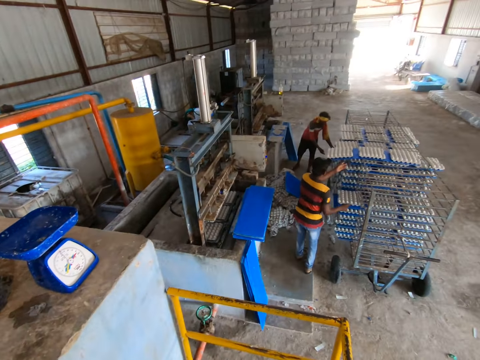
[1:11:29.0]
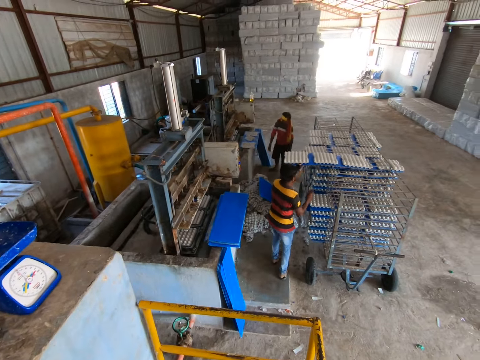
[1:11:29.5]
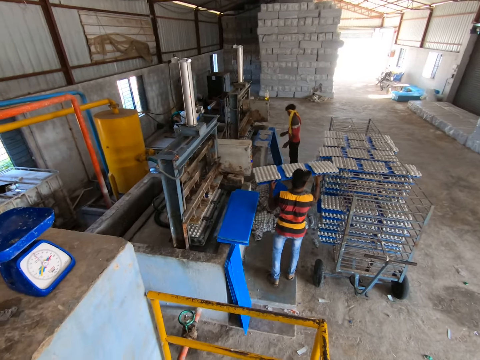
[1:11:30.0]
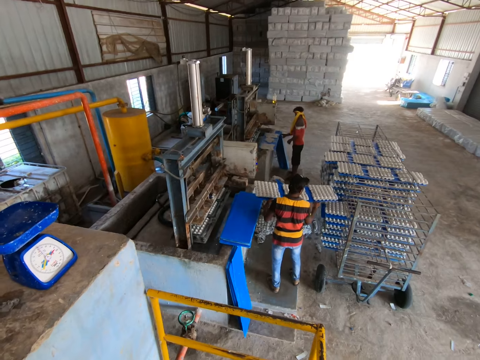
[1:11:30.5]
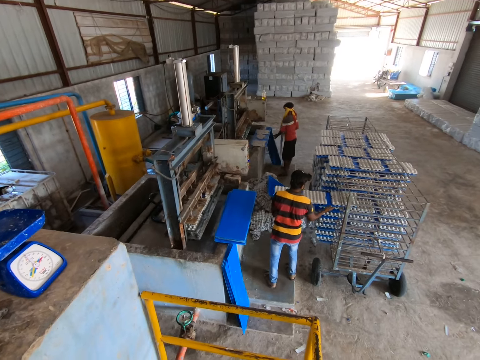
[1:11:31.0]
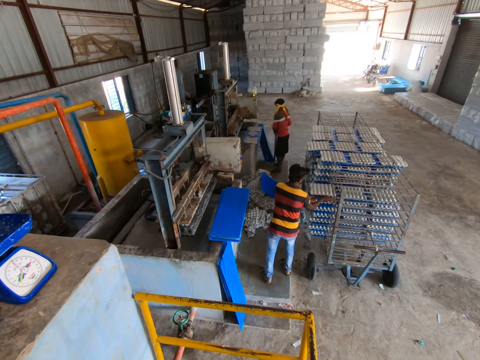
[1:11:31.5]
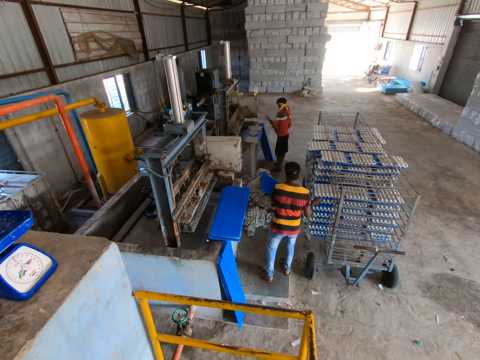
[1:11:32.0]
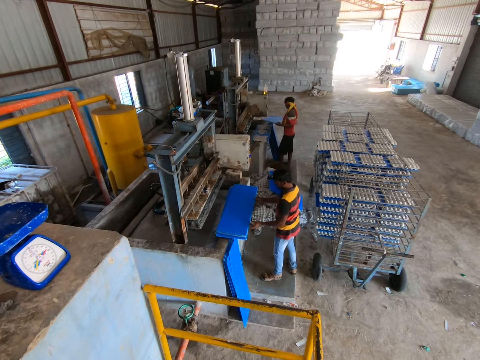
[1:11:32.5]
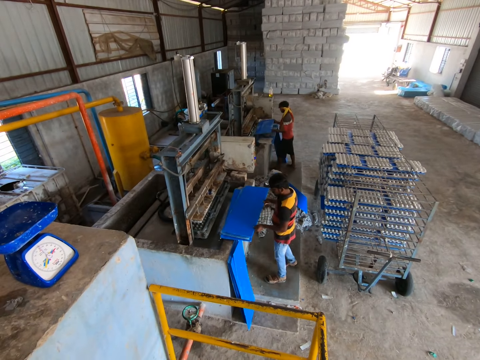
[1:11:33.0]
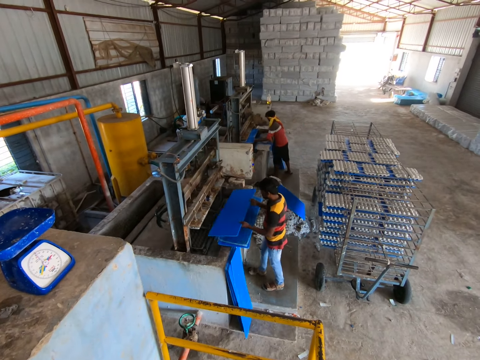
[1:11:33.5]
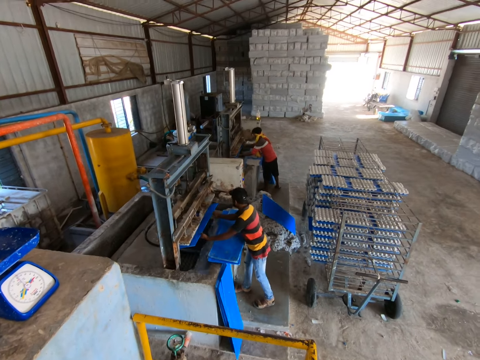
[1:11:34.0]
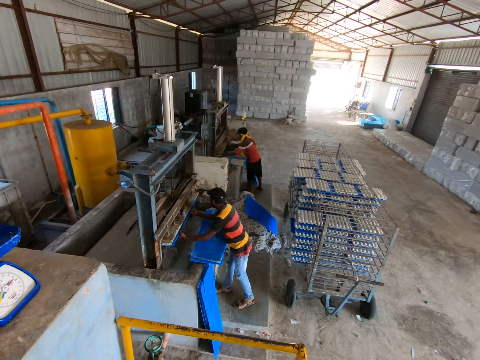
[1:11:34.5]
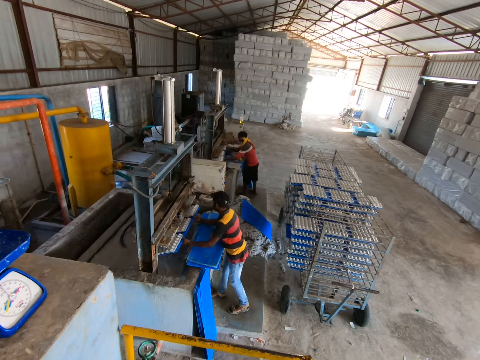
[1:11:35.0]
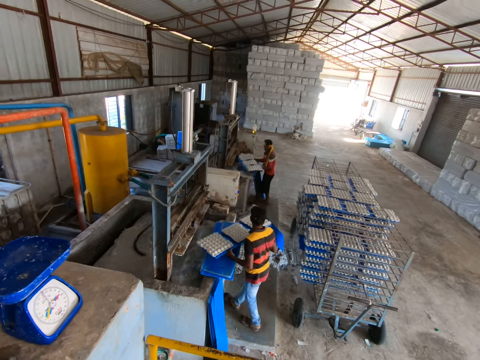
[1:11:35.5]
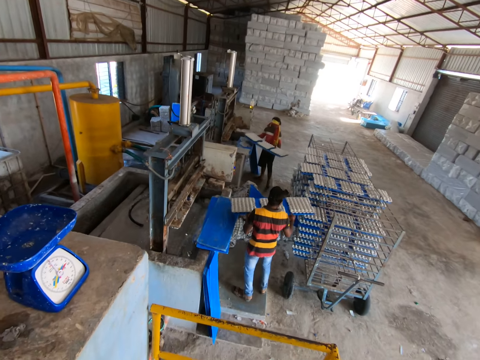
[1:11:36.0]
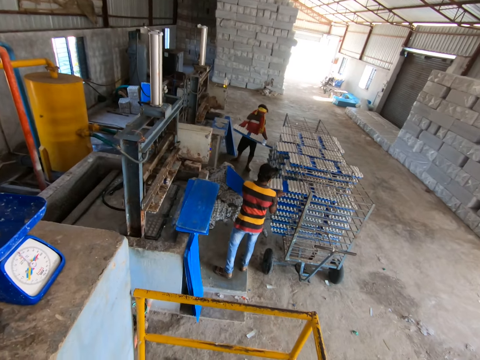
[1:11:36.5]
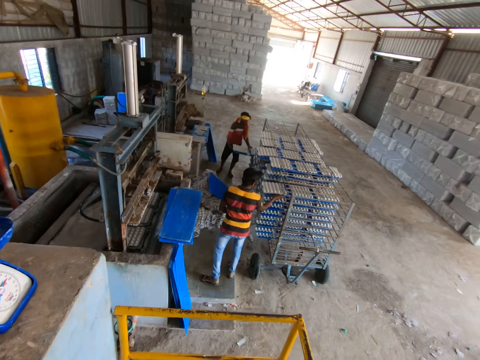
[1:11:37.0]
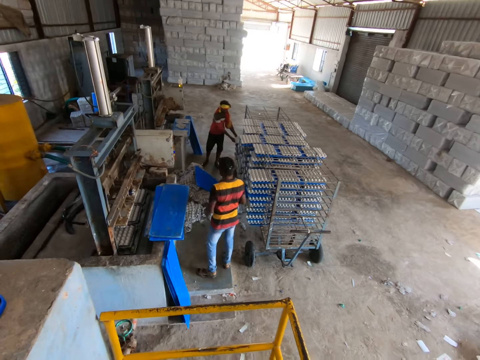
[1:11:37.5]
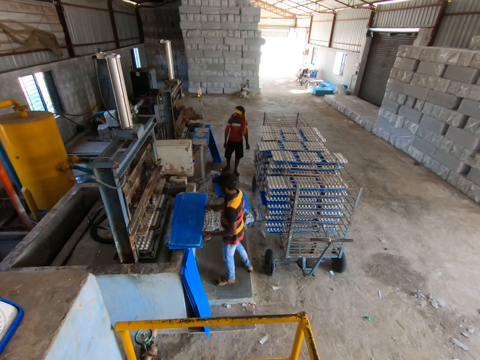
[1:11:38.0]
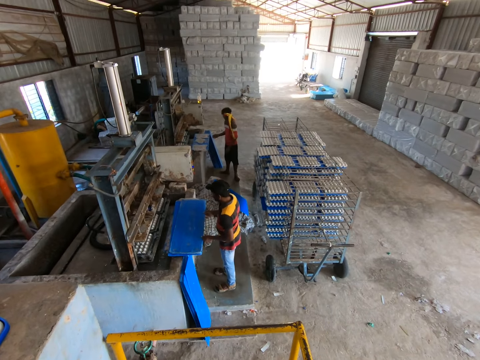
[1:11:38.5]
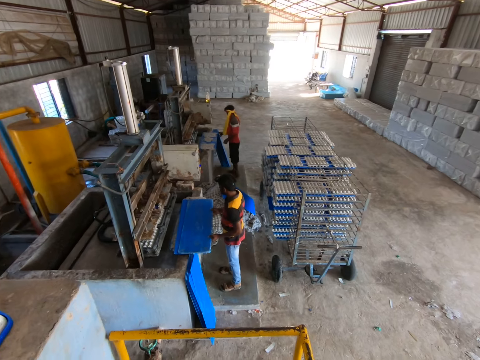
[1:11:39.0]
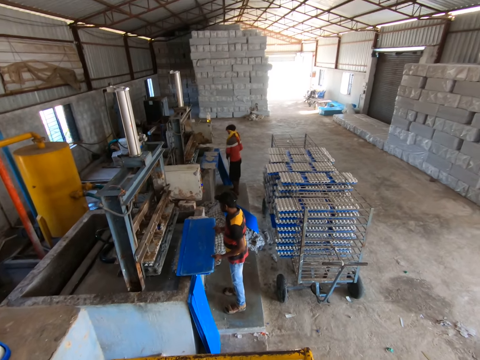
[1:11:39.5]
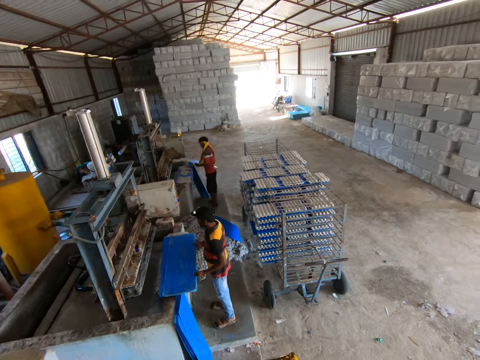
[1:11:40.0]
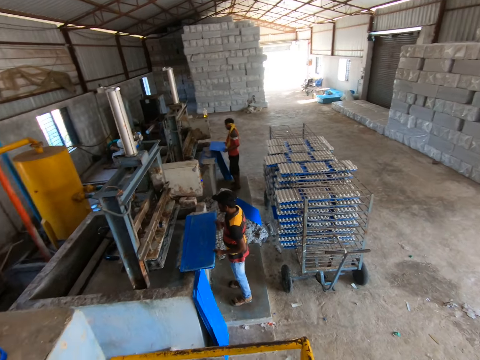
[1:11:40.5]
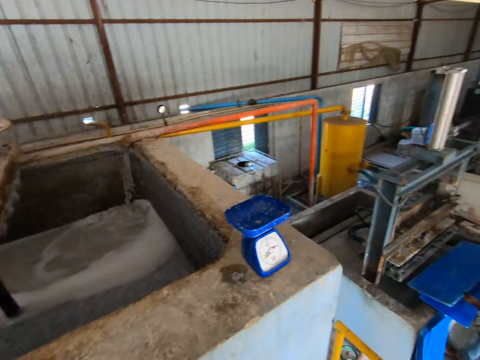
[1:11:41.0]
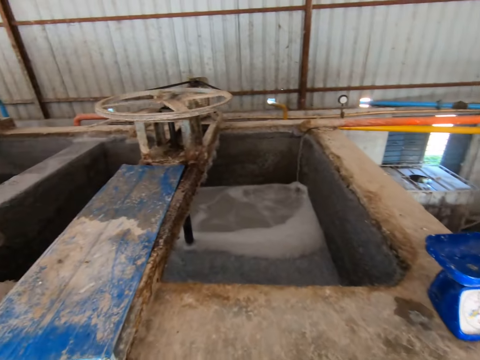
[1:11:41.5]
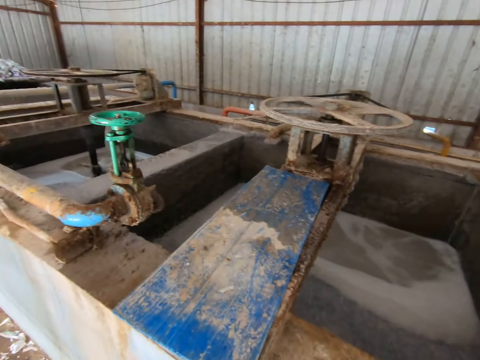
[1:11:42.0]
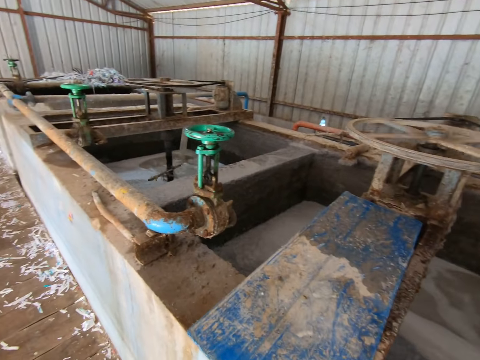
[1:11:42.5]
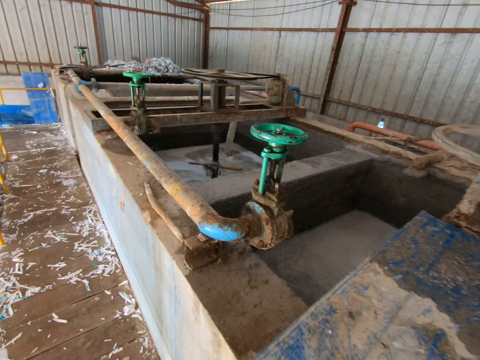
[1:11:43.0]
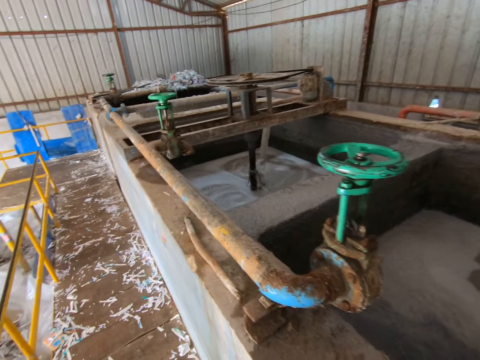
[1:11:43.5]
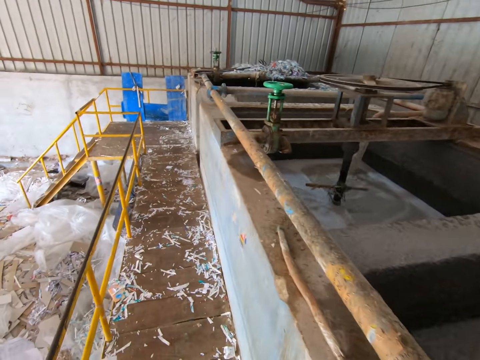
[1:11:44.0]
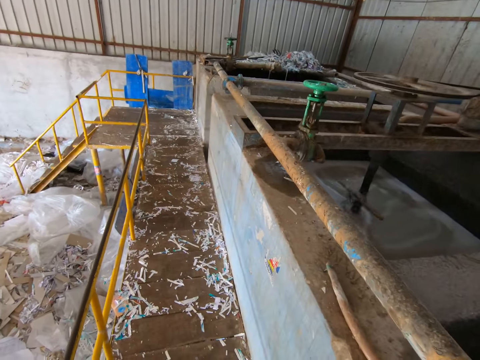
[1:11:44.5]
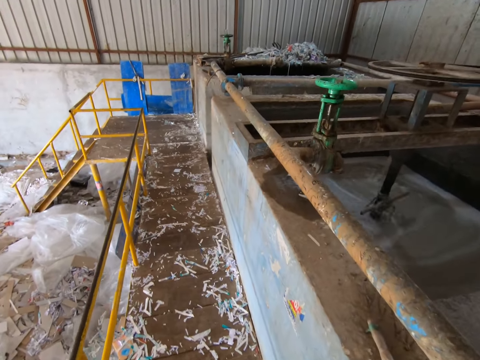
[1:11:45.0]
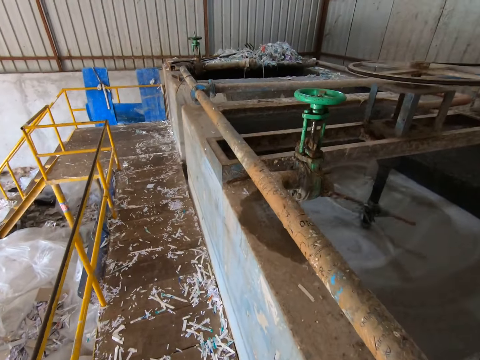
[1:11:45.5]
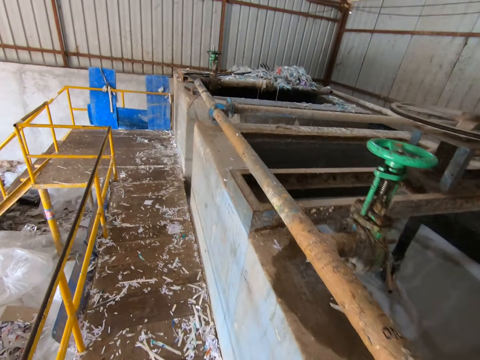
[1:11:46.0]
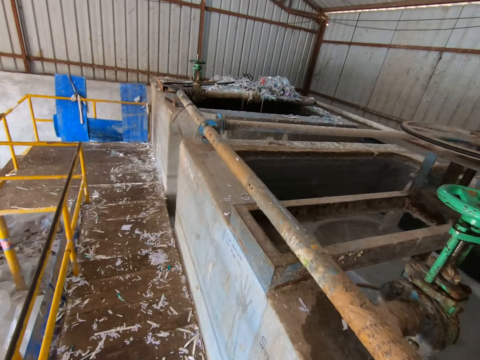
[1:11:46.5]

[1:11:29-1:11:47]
A man removes the plastic tray of egg trays from the tray rack with both hands and carries the plastic tray with both hands. Another man picks up a plastic tray from the floor with both hands. The first man places the plastic tray of egg trays in the tray rack with his hands. The camera wearer looks around. The first man removes a plastic tray from the plastic trays on the fence with his hands. The other man collects egg trays from the egg tray forming machine with the plastic tray in his hands. The first man collects egg trays from the egg tray forming machine with the plastic tray in his hands. The first man removes the plastic tray of egg trays from the egg tray forming machine with both hands. The other man removes the plastic tray of egg trays from the egg tray forming machine with both hands. The first man places the plastic tray in the tray rack with his hands. The other man places the plastic tray of egg trays in the tray rack with his hands. The first man removes a plastic tray from the plastic trays on the fence with his hands. The other man picks up the plastic tray from the floor with both hands. The camera wearer walks.

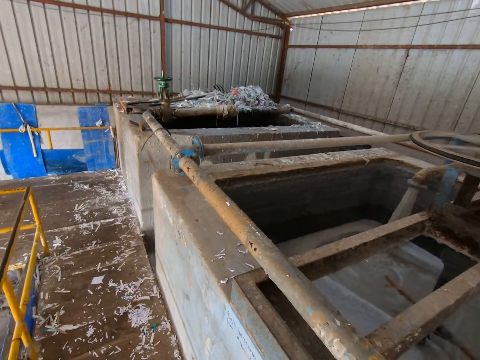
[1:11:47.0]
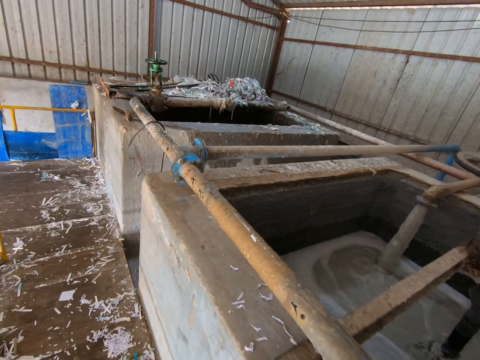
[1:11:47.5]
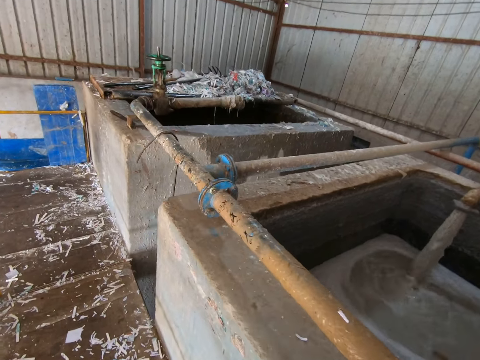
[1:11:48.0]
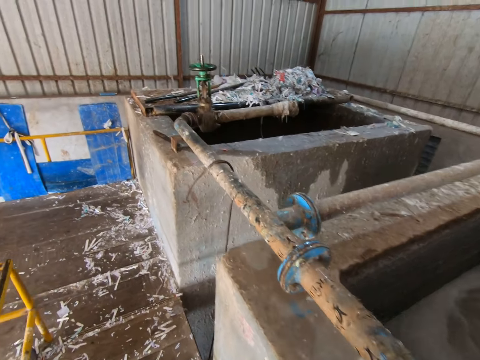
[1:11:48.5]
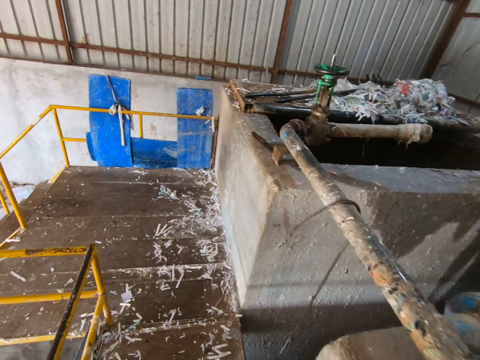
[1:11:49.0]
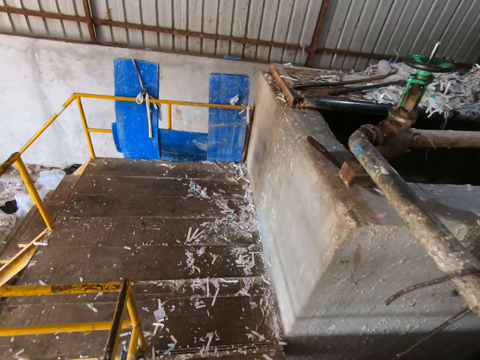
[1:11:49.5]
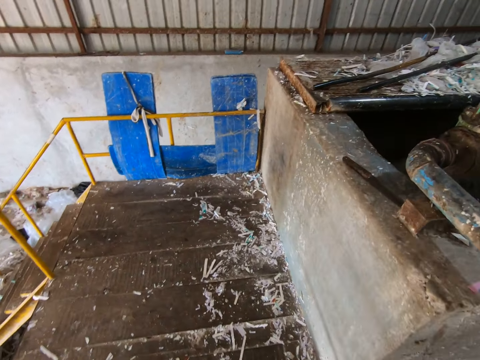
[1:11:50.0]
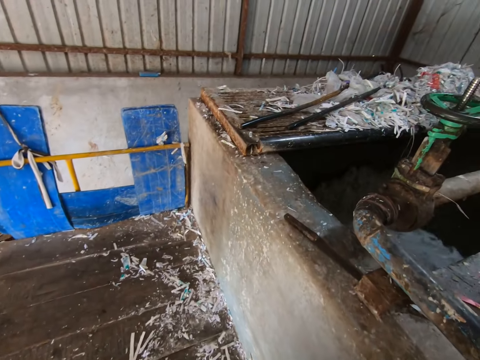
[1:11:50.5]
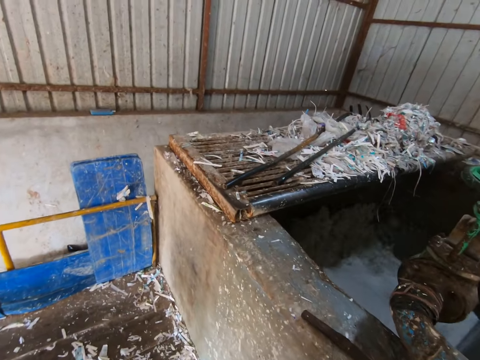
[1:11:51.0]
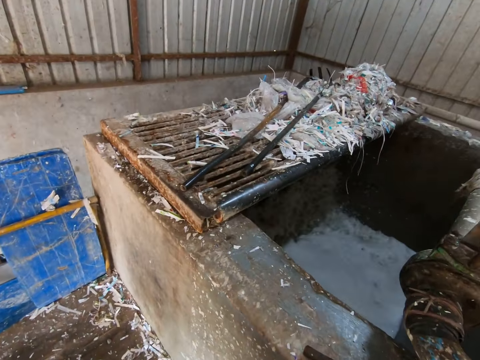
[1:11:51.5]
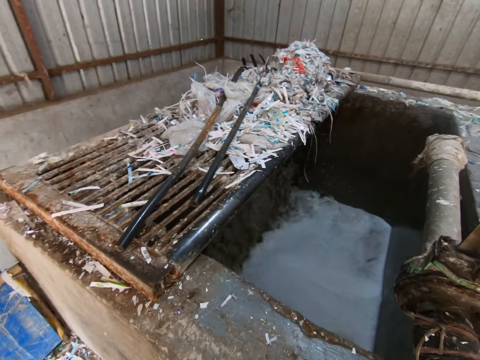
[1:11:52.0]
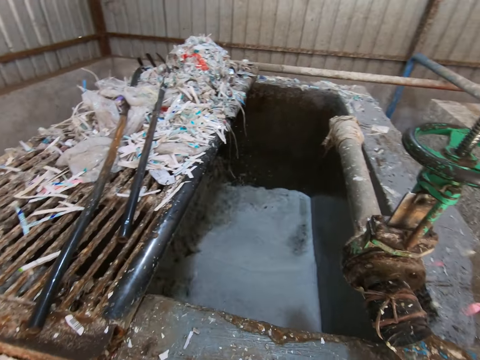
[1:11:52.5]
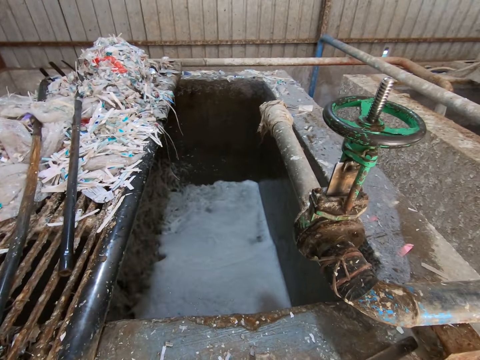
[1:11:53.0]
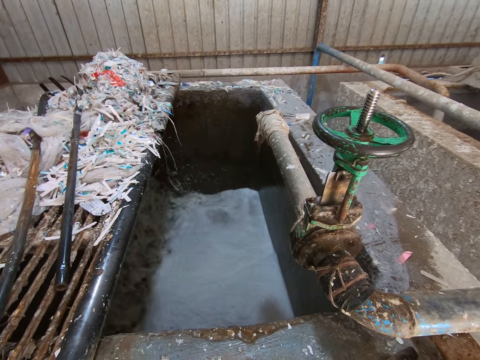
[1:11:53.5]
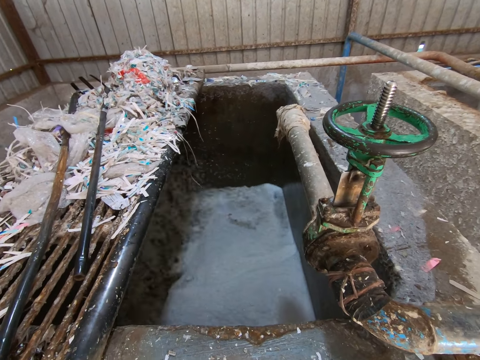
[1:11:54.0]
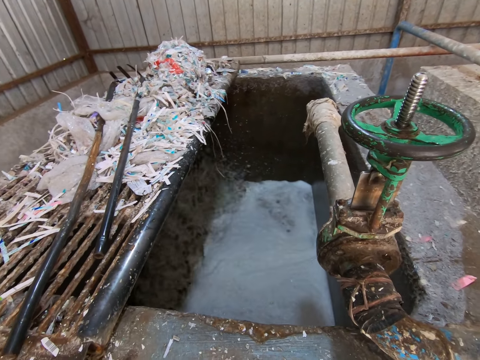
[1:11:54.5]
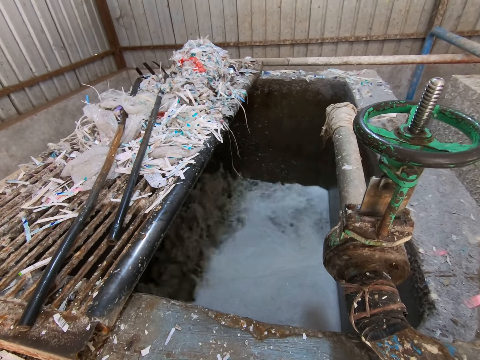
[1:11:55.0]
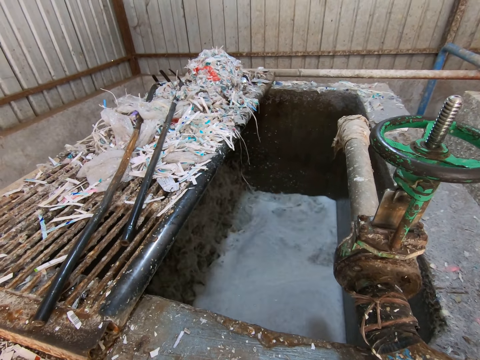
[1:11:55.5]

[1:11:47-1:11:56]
The camera wearer looks around.
